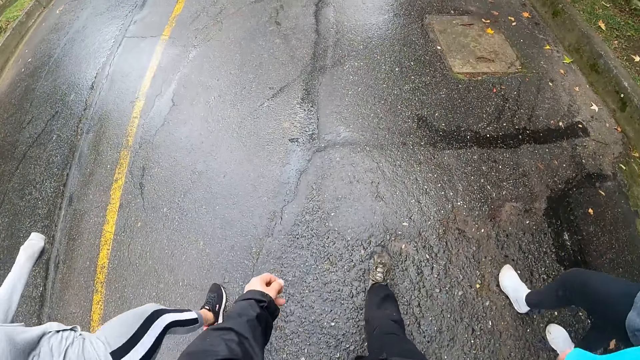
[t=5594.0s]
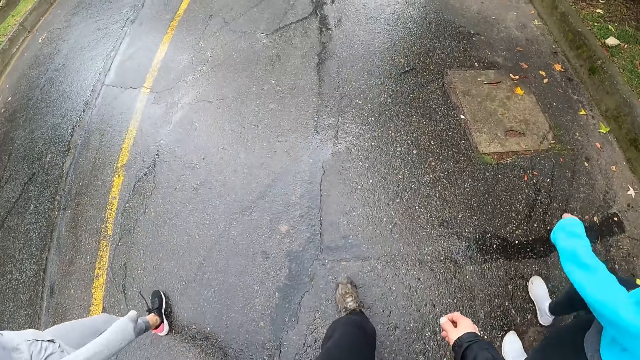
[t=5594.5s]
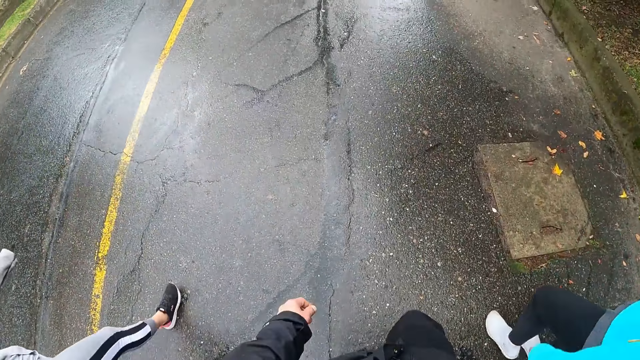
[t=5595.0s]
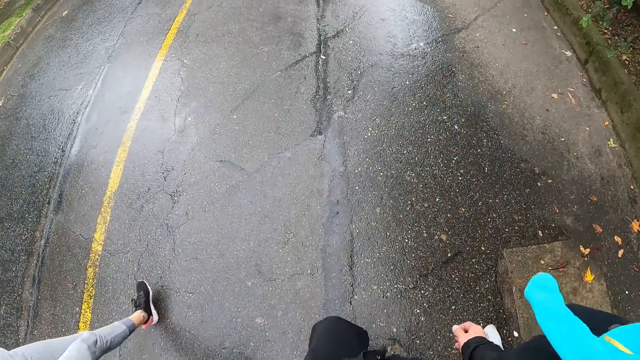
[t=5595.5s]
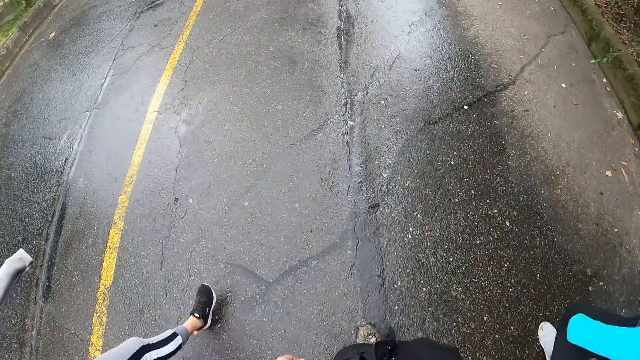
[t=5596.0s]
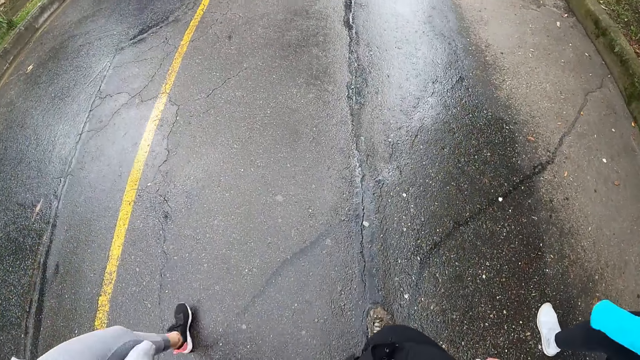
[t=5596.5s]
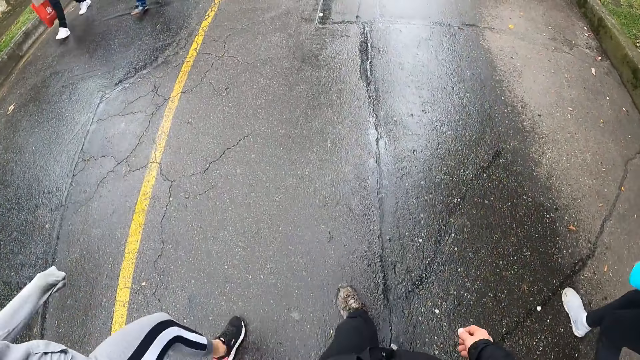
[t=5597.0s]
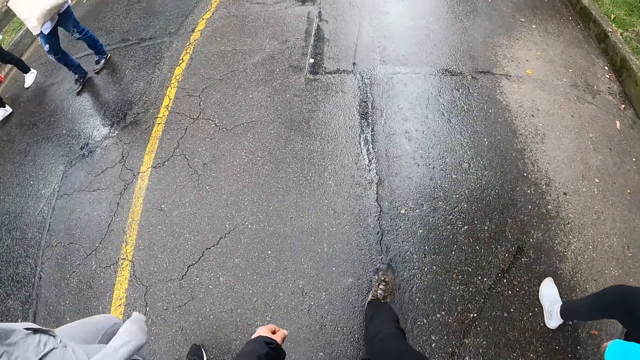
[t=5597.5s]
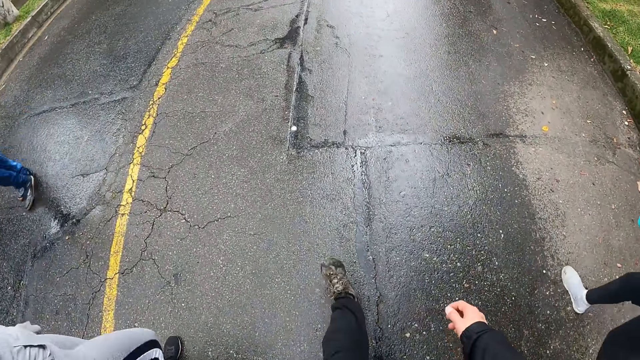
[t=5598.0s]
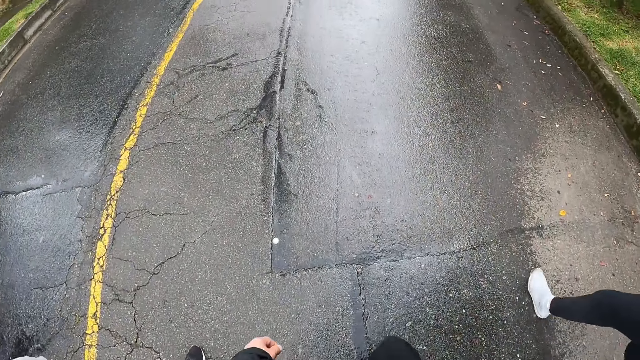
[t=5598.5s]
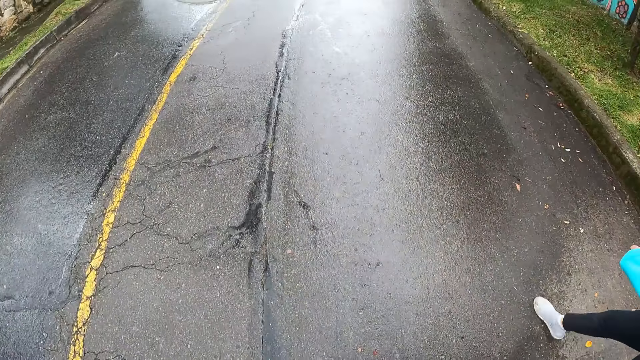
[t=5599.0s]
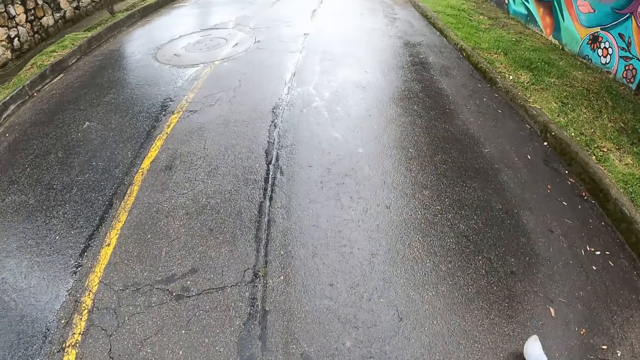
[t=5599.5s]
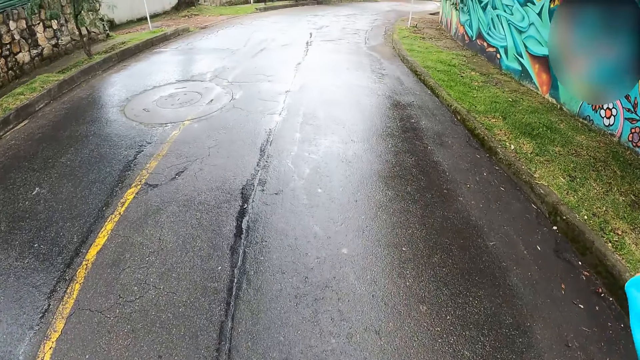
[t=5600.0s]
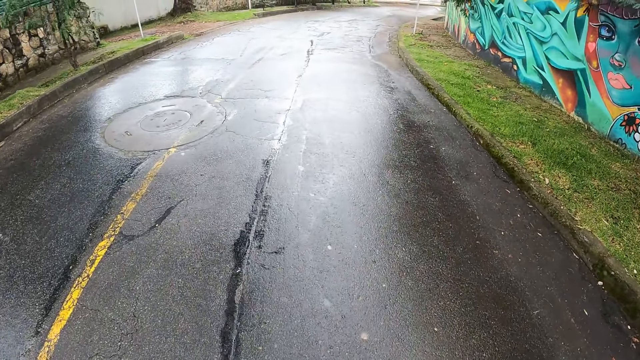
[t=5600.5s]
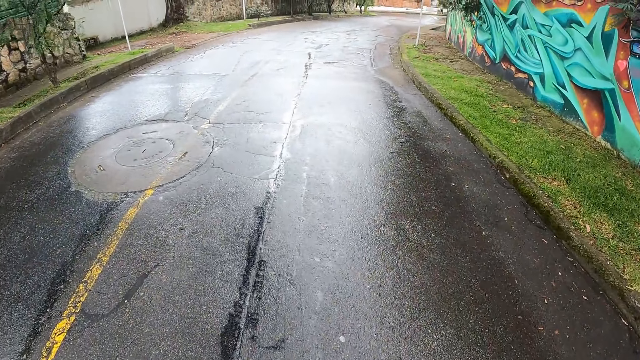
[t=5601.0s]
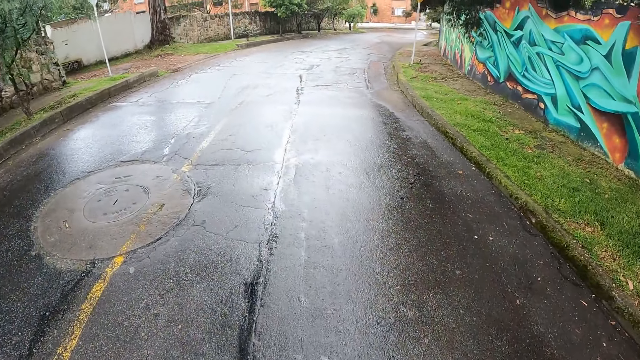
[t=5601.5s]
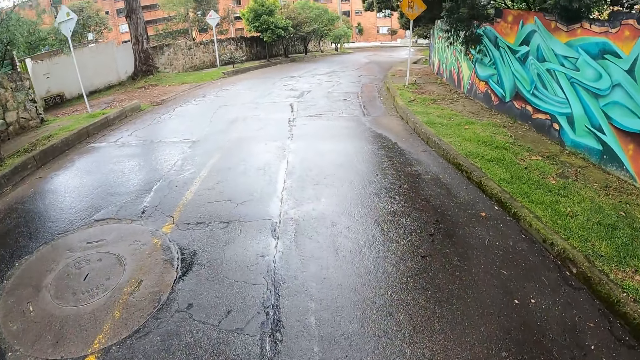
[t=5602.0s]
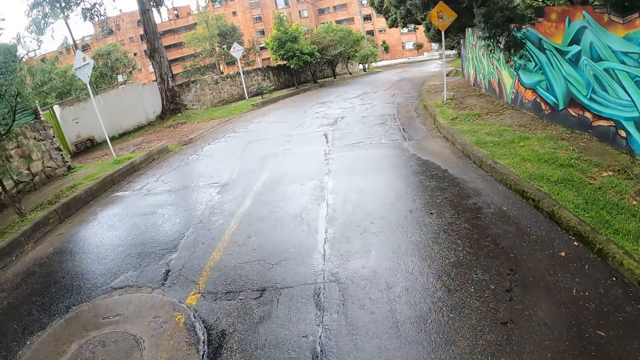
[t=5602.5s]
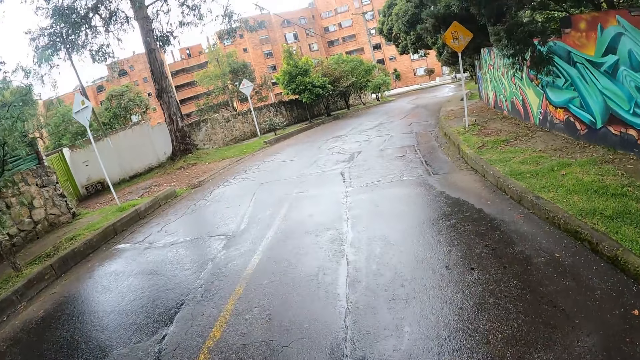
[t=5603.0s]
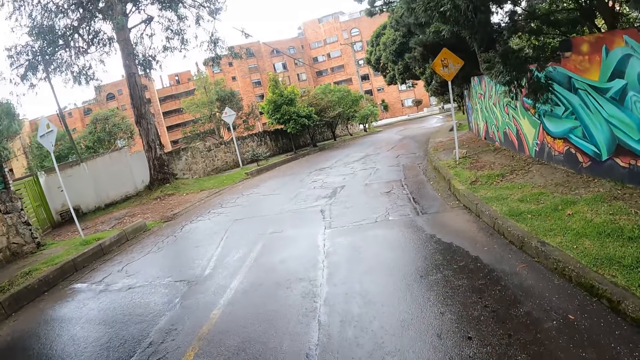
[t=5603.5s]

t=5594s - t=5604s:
A woman walks past the camera wearer. A man walks past the camera wearer.

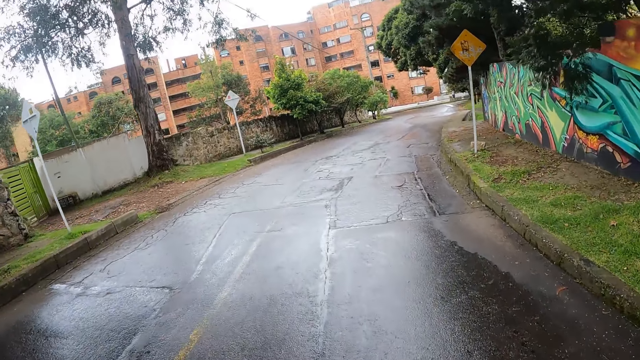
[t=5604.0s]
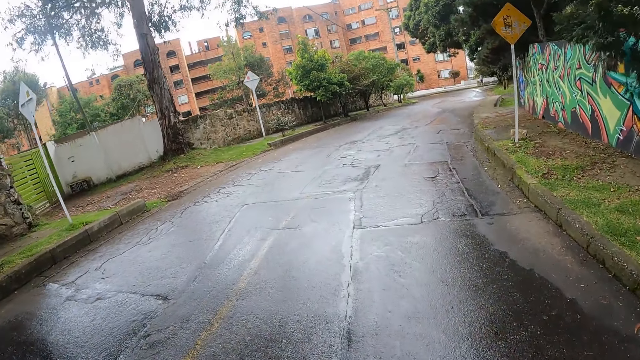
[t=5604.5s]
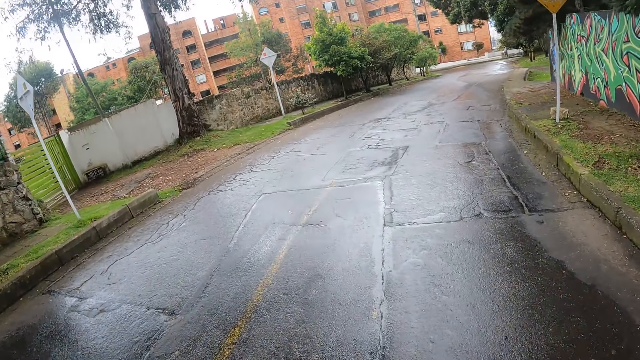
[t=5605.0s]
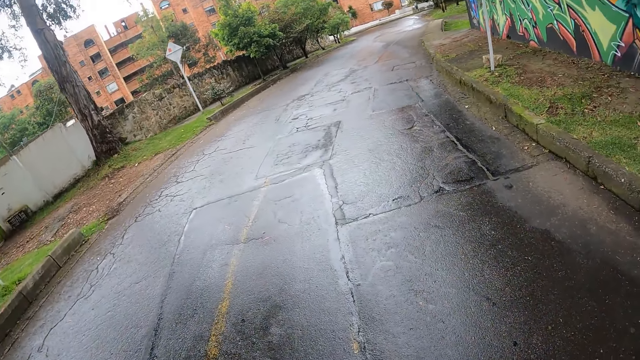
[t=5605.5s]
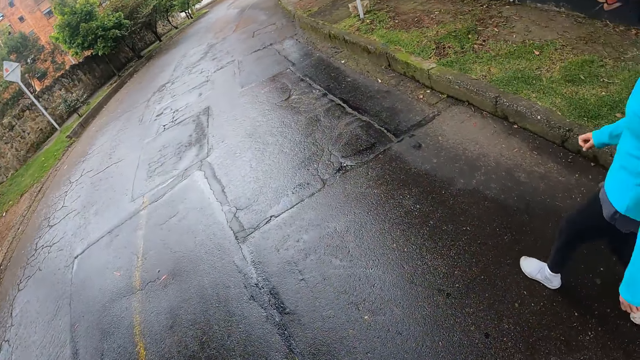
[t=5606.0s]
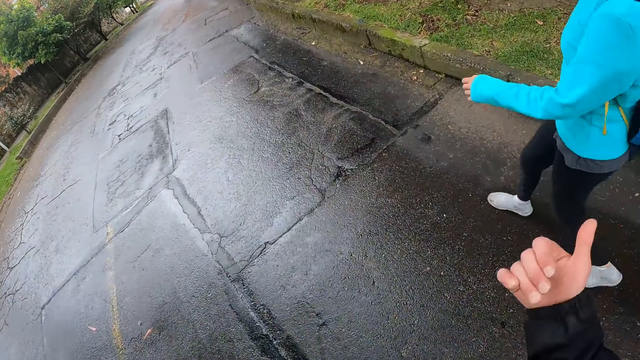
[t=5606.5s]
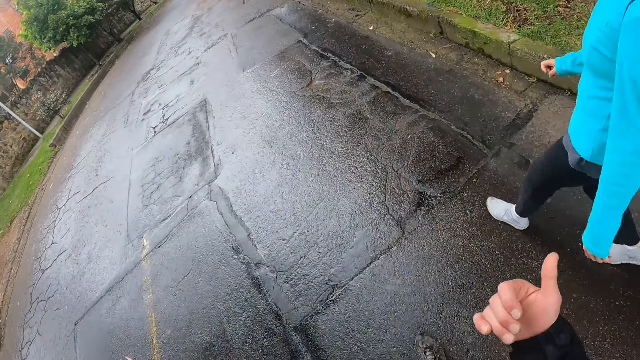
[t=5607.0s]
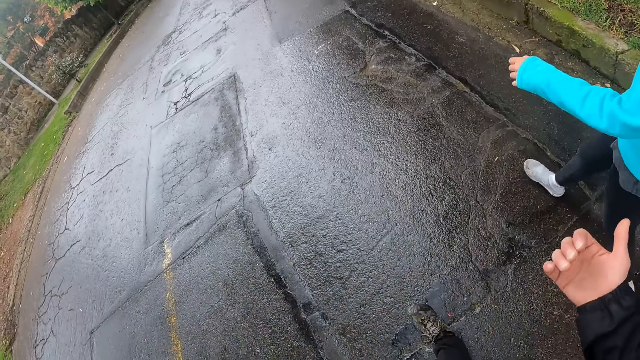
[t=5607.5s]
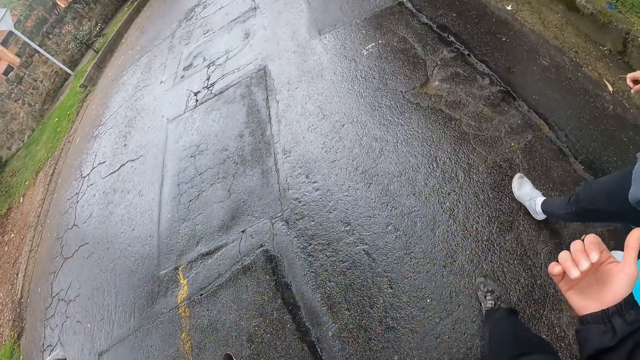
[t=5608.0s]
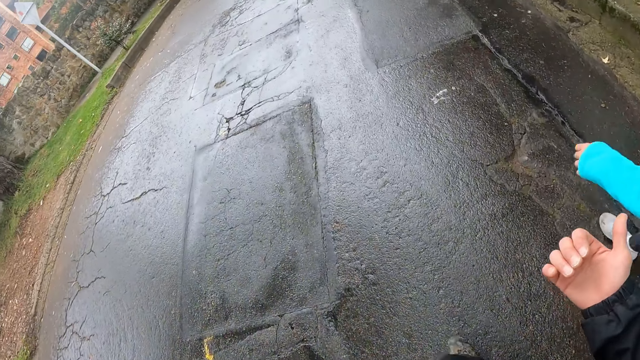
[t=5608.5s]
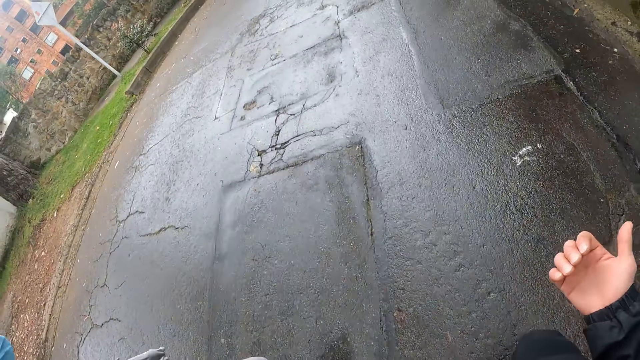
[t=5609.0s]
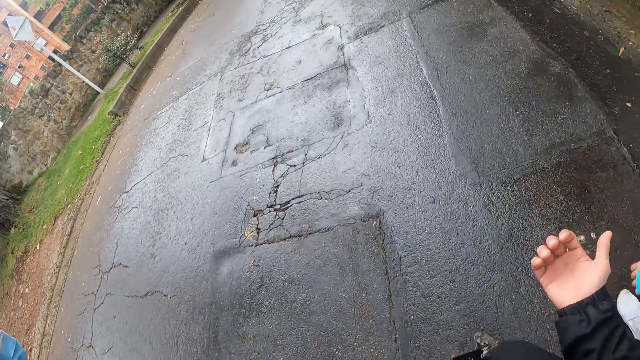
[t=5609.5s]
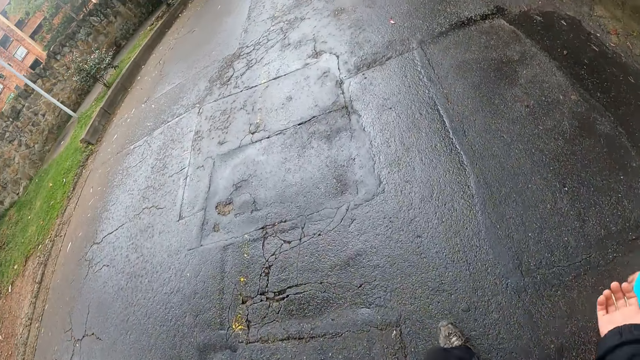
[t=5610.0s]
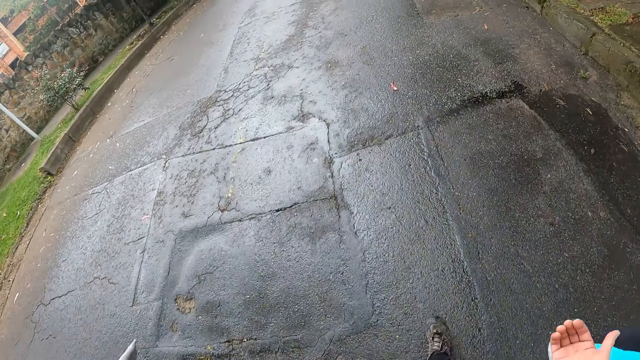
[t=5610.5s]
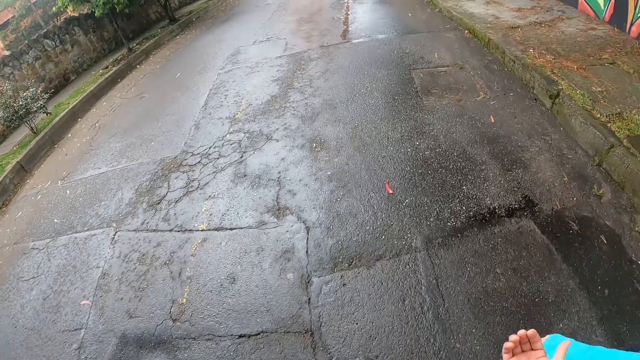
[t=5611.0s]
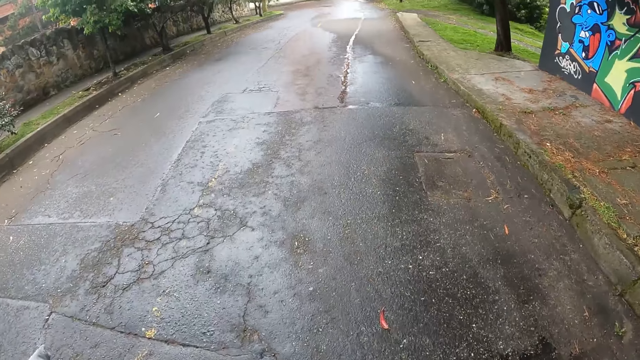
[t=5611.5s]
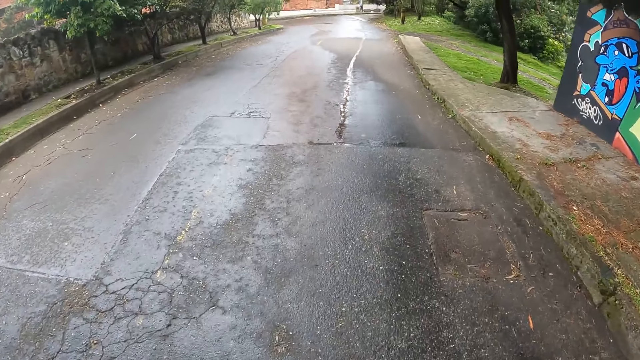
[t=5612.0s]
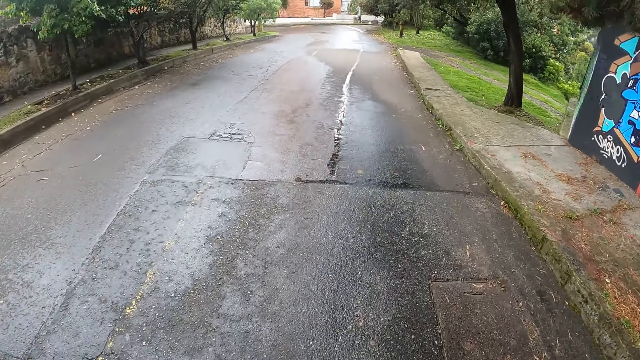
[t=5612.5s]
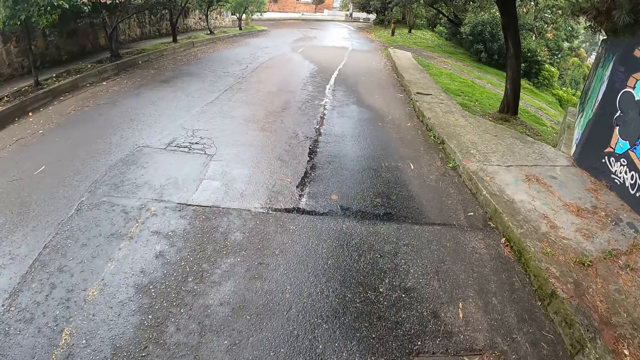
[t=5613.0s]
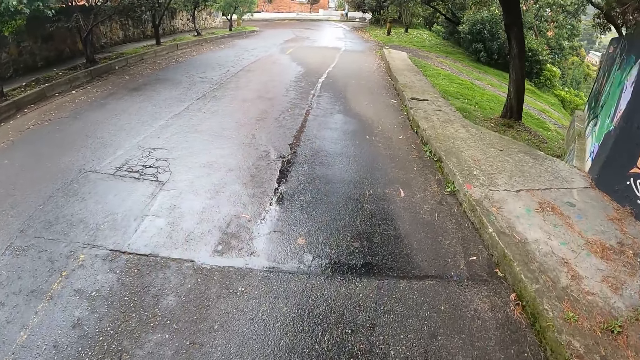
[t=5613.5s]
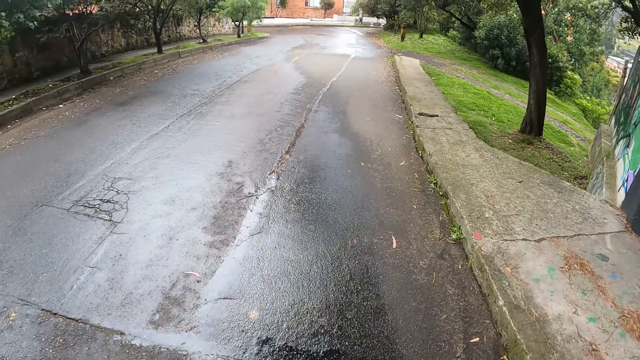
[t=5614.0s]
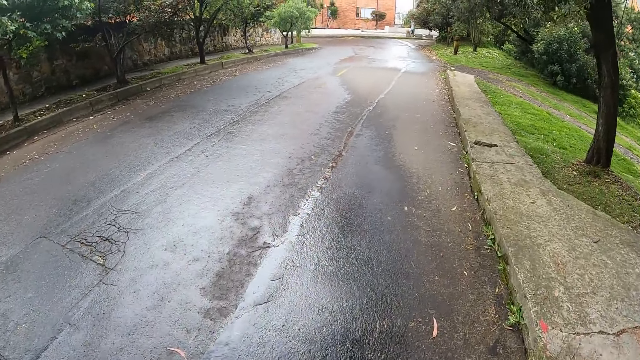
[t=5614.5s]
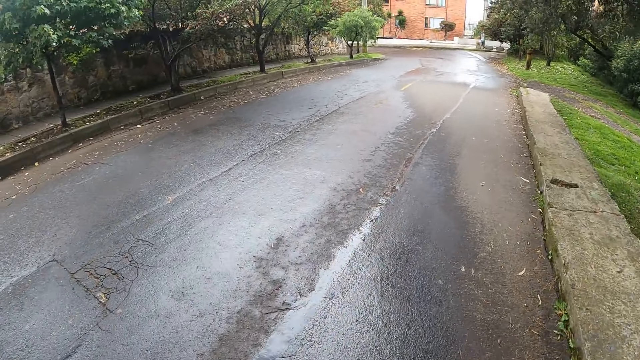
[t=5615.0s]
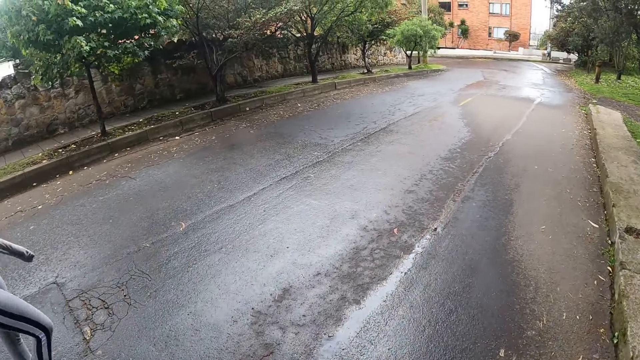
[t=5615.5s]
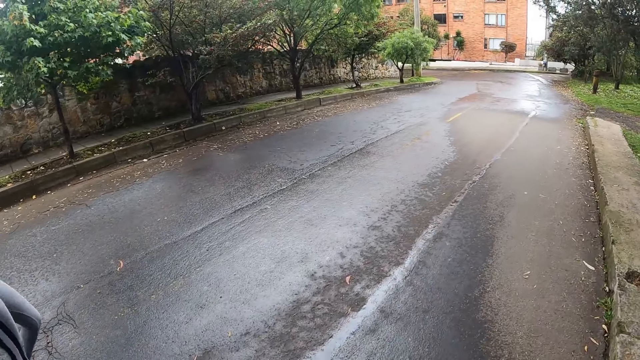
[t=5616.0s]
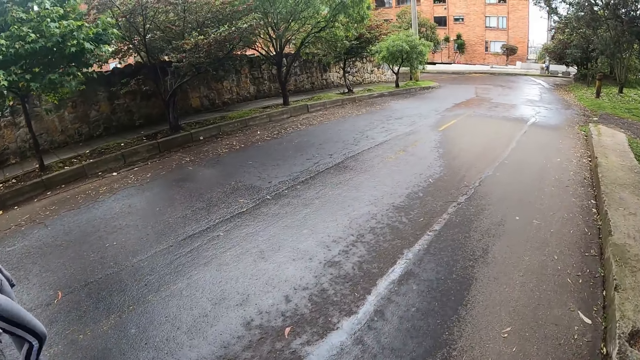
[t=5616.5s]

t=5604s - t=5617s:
The camera wearer moves his hand. He walks down the road.
